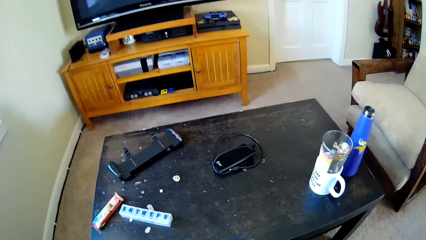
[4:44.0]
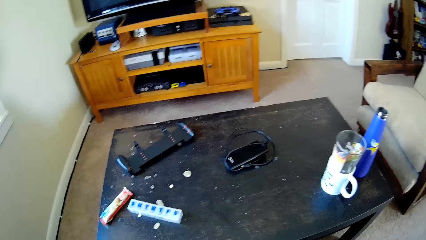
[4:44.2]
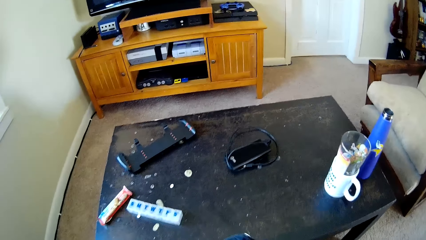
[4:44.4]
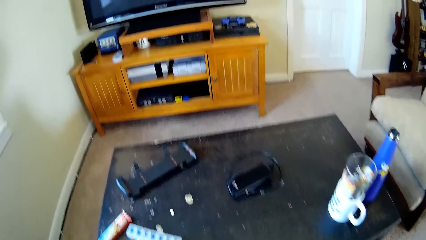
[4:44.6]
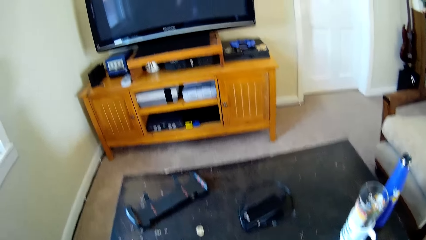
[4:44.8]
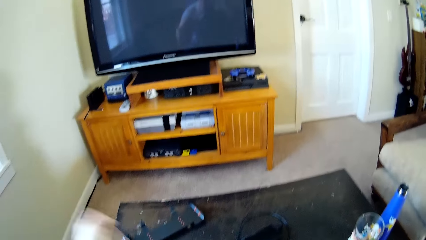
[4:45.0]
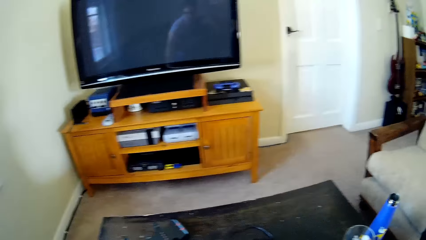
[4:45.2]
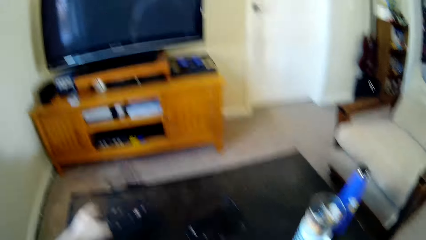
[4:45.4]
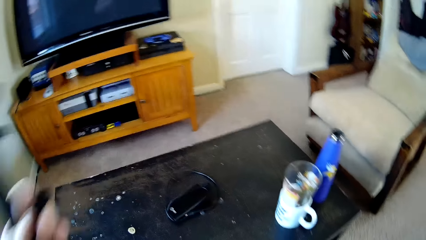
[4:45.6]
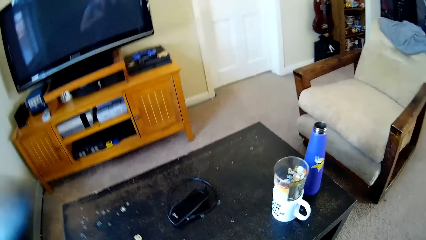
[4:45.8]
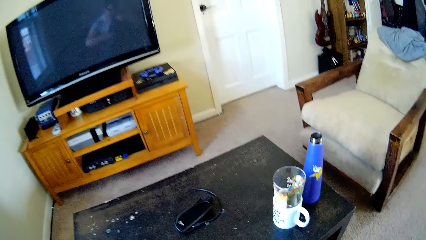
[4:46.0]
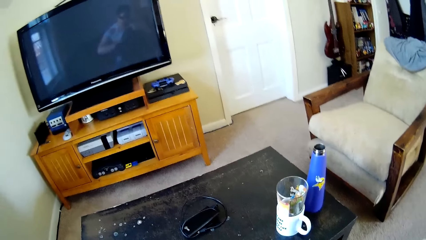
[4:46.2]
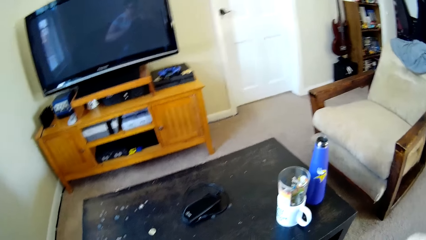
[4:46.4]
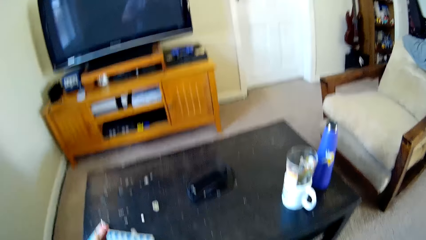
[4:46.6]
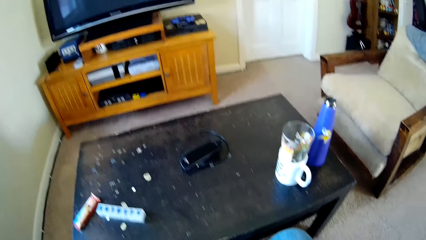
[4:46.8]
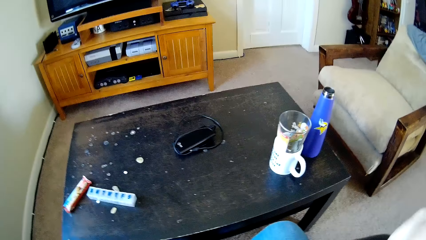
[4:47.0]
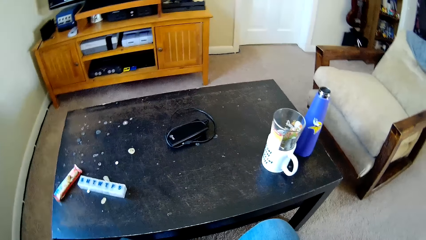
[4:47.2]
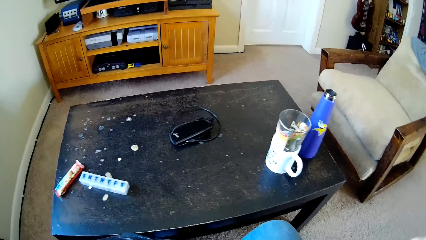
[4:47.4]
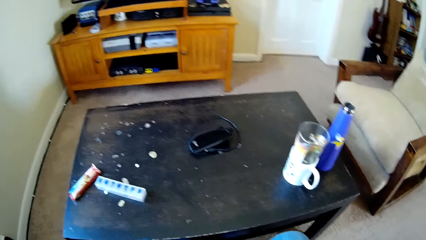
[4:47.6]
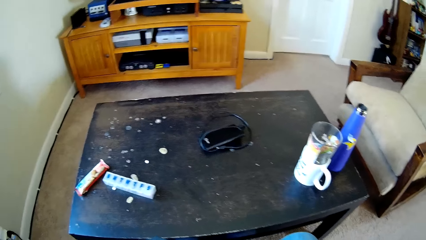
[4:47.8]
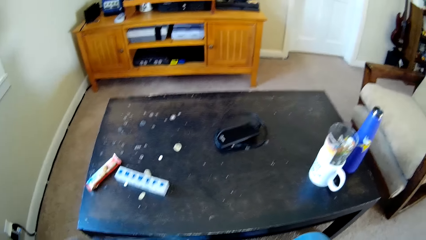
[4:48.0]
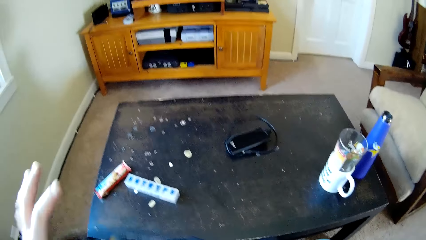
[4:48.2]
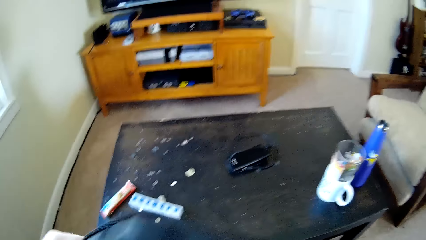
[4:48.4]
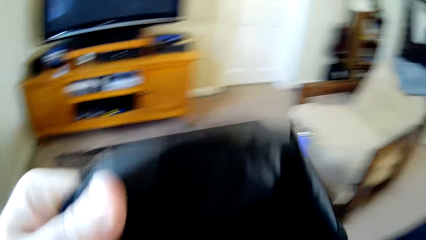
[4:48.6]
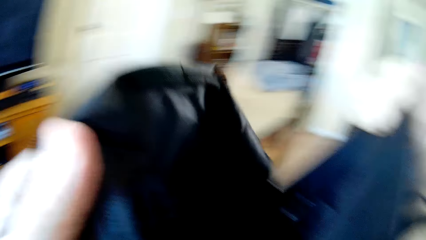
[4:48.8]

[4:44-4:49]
The camera wearer picks the boxes on the table. They place something to the bag. They pick a BT charger and place the BT charger to the bag.

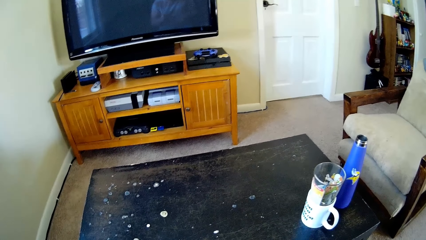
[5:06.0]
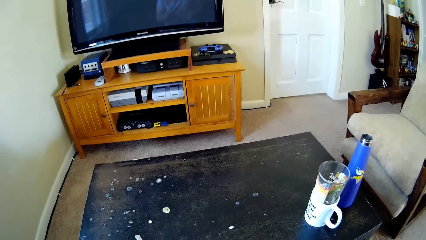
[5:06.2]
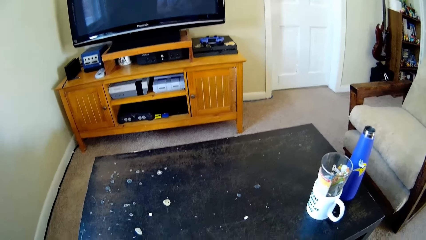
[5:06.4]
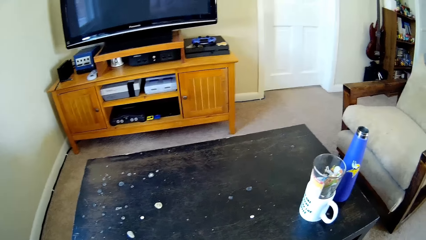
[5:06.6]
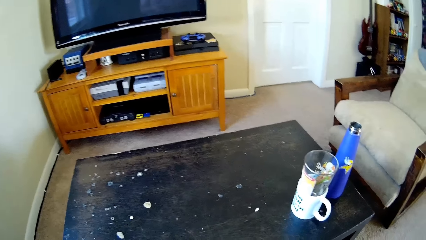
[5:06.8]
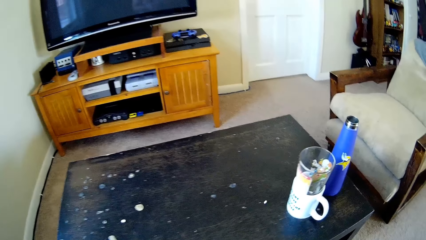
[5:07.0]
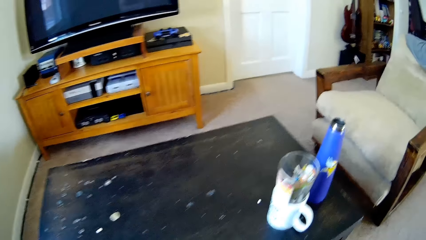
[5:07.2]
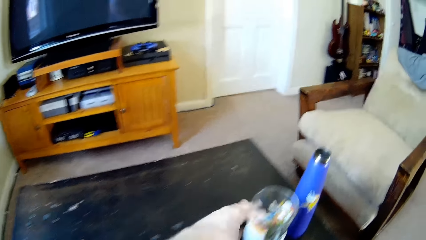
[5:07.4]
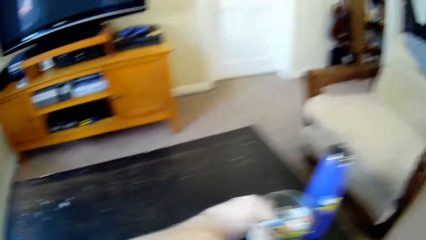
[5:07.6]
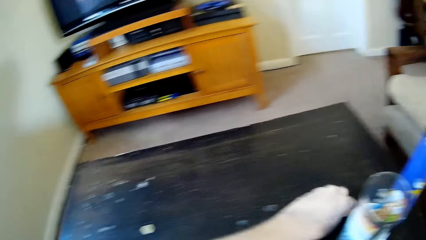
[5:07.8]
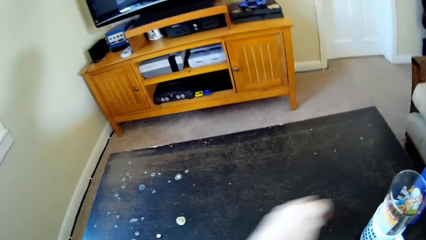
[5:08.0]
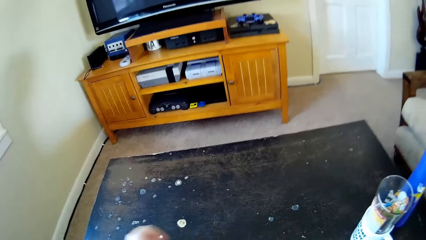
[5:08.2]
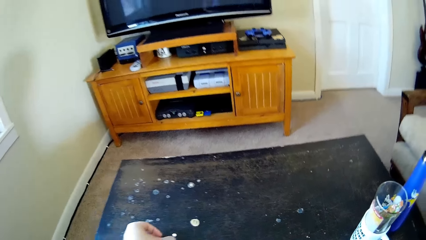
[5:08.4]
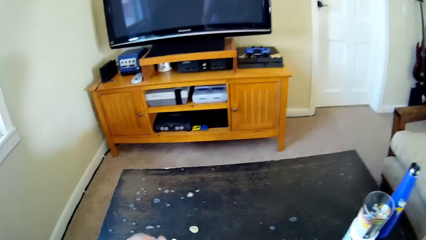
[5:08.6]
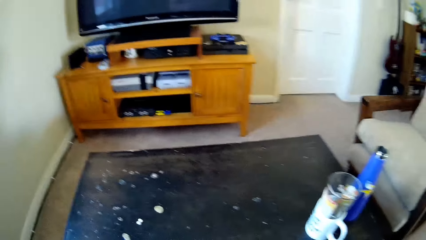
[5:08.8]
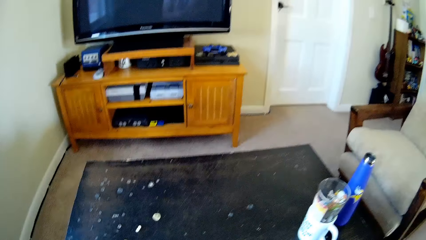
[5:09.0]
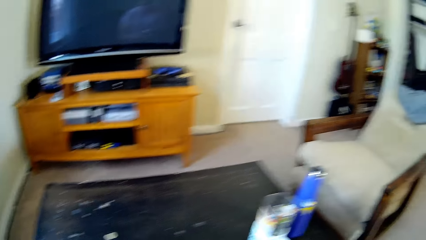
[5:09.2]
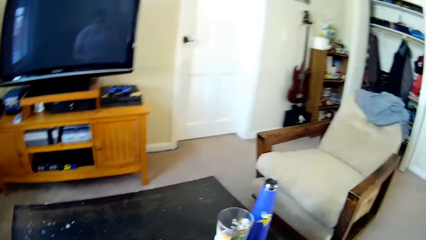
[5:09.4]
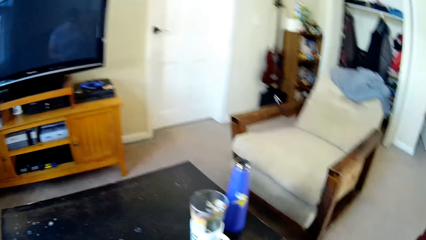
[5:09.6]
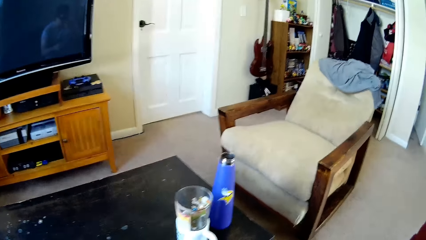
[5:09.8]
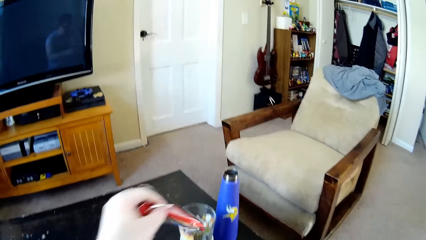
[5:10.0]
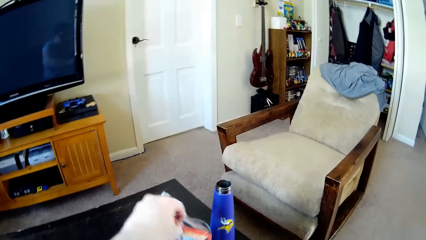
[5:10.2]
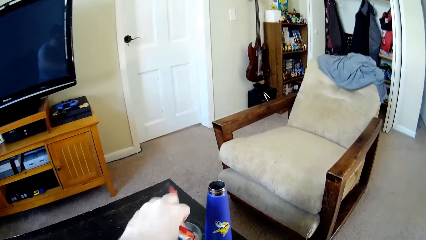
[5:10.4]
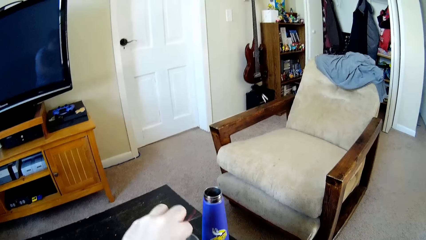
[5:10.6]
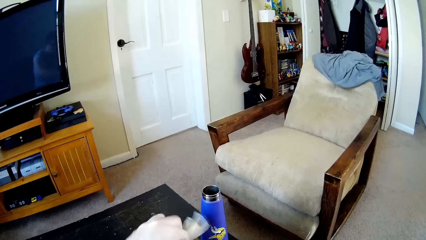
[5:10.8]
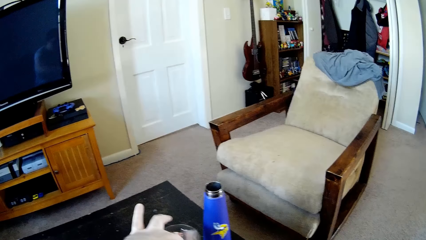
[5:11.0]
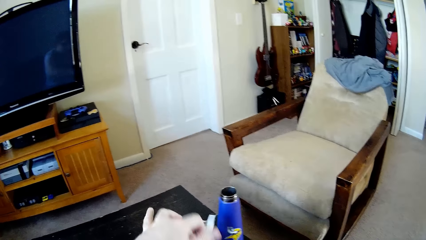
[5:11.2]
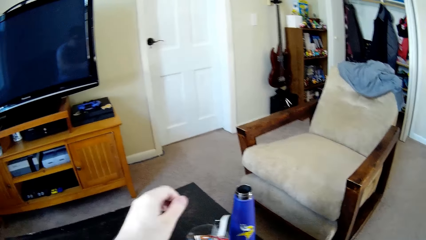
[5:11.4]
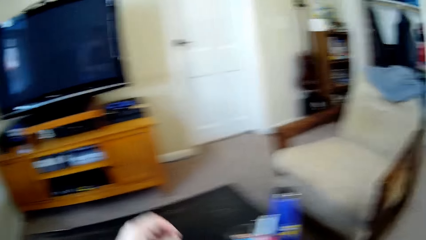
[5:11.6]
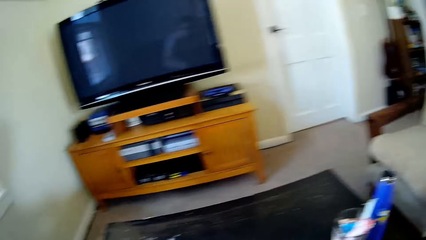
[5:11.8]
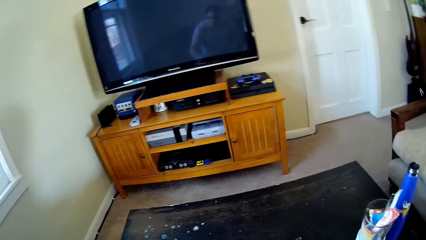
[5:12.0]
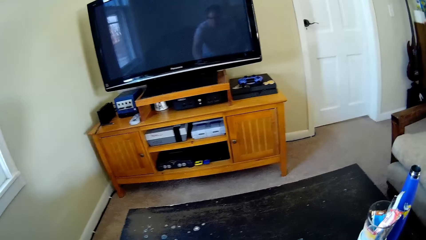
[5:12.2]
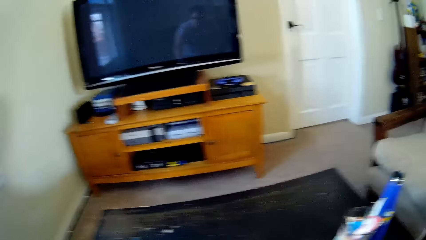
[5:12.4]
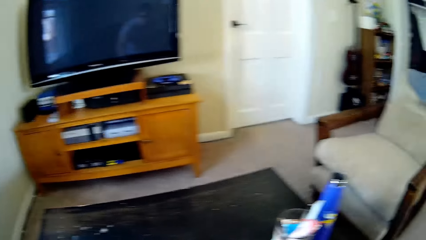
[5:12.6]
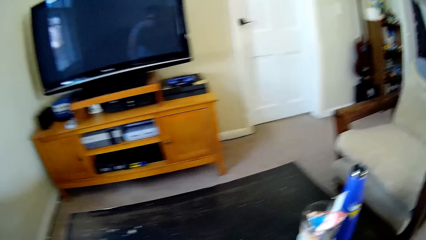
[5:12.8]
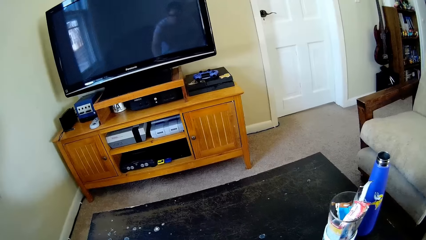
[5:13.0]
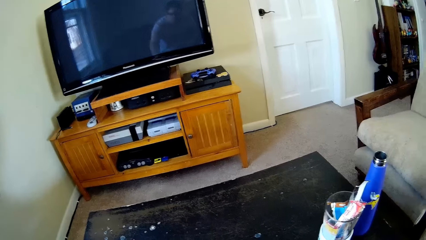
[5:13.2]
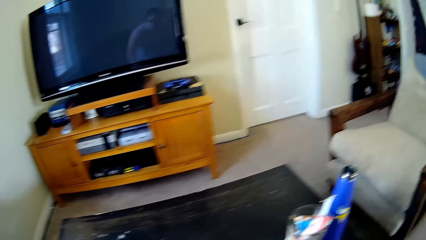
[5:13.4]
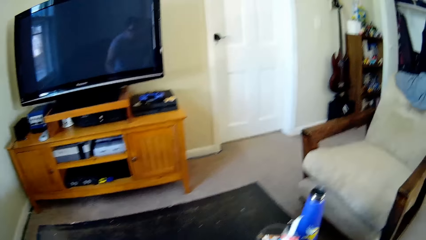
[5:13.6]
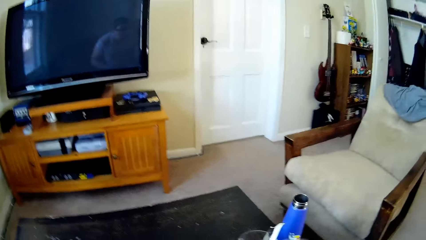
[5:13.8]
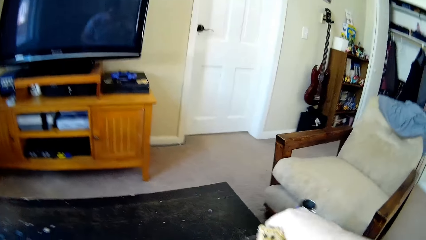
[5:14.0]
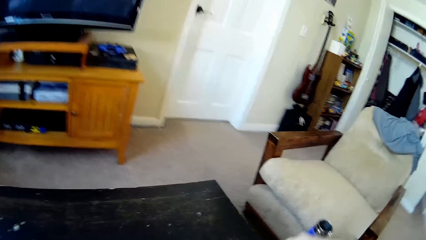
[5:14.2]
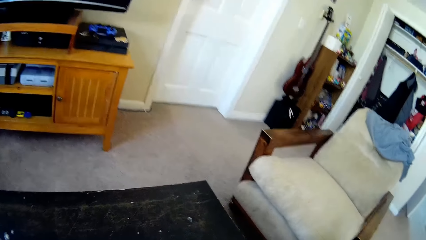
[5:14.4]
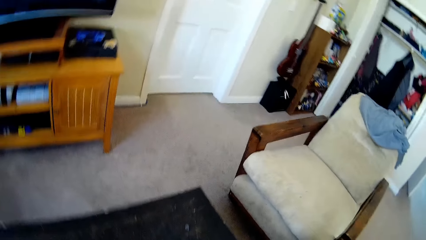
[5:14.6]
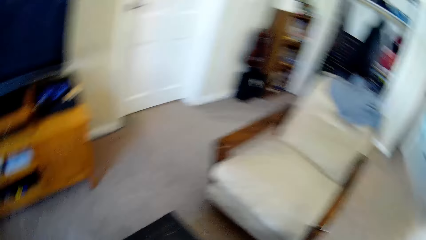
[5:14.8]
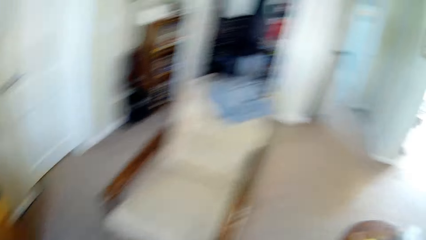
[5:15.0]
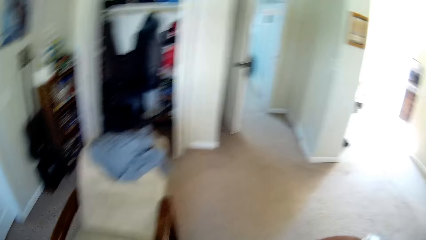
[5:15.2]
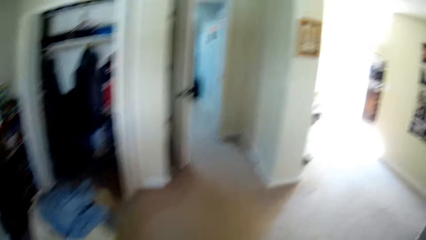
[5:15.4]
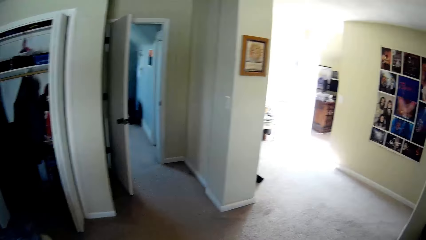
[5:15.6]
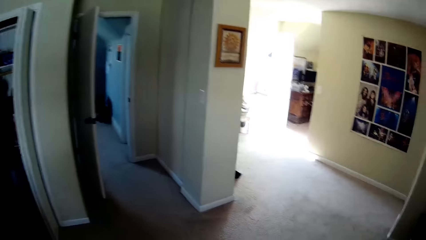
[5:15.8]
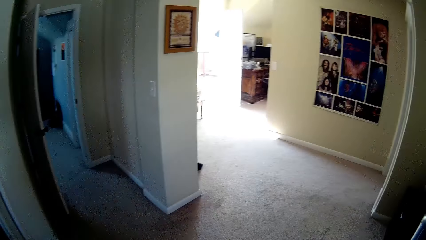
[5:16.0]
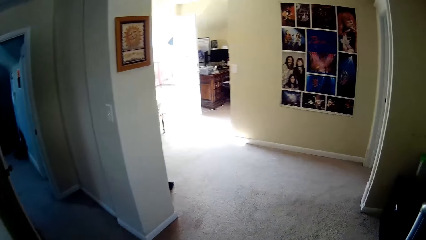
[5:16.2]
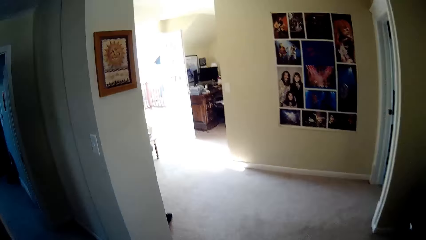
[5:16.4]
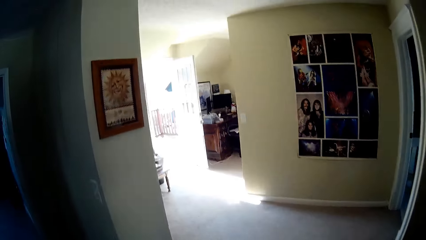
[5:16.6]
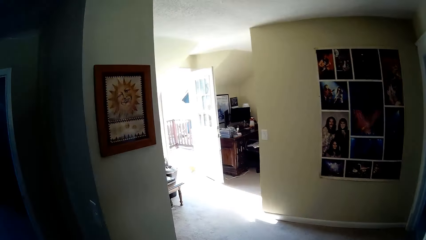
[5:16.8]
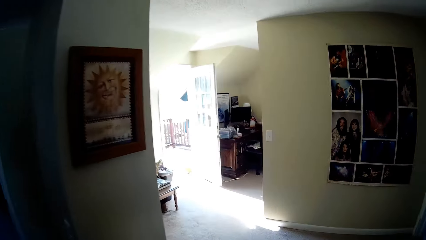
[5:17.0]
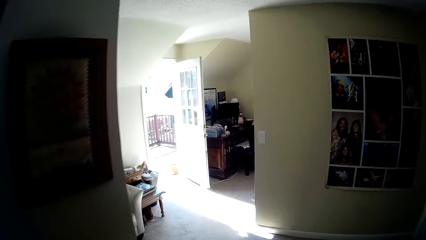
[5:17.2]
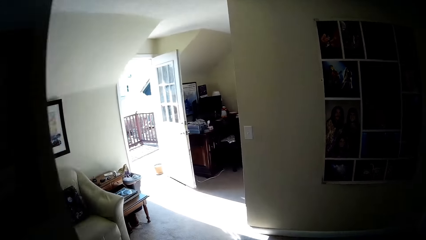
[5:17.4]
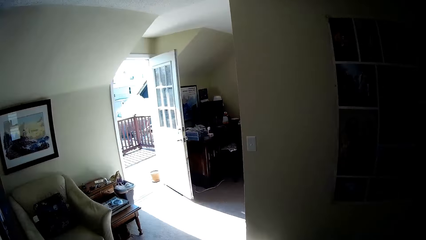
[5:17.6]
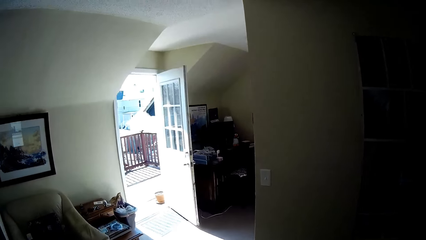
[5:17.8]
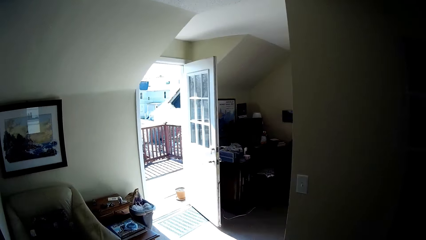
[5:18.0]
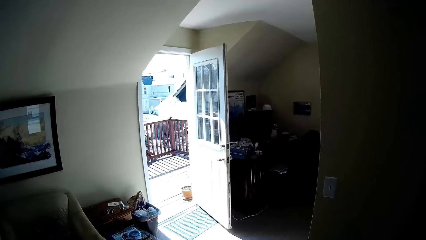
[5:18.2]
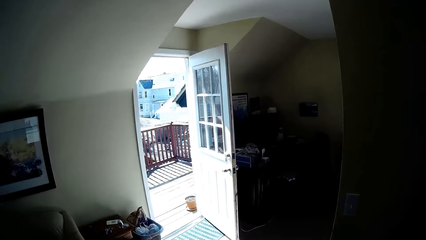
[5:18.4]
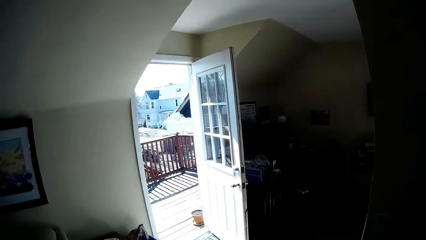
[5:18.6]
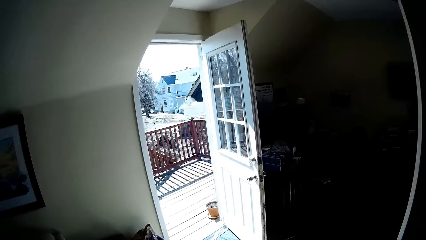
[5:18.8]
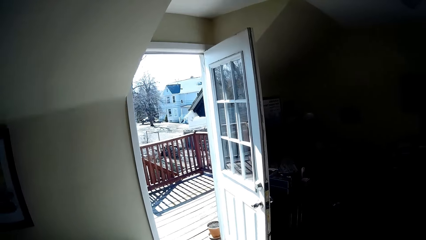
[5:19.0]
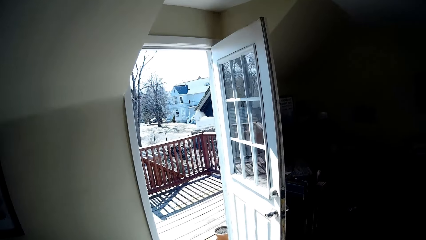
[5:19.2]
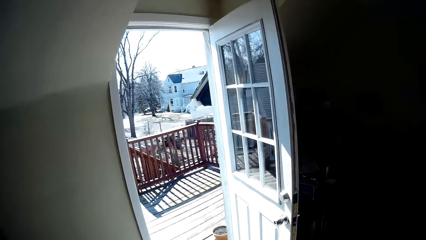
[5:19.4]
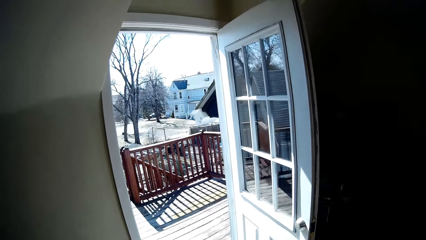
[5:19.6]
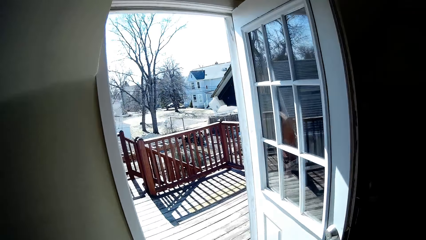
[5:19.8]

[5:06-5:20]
The camera wearer picks a rolling drug or tablet on the table with his left hand. He places the medicine tablet on the table. He places the polythene paper in a glass. He walks around the house. He walks inside the house.
